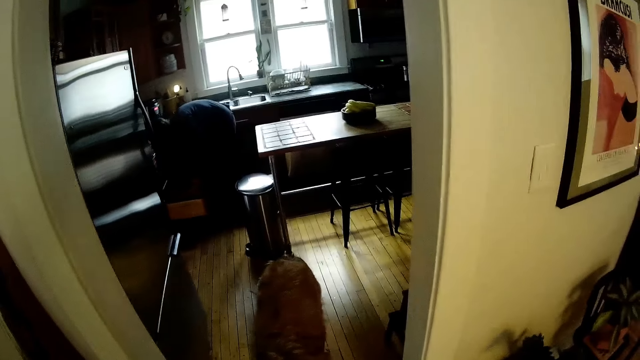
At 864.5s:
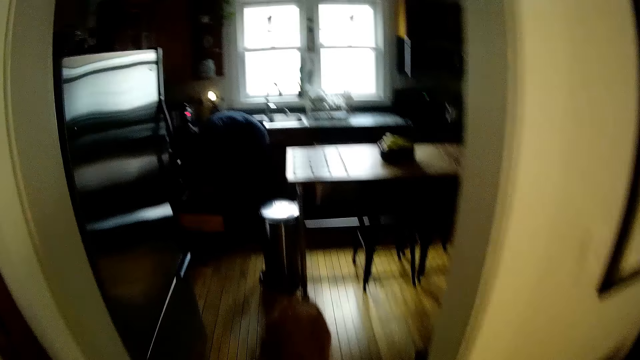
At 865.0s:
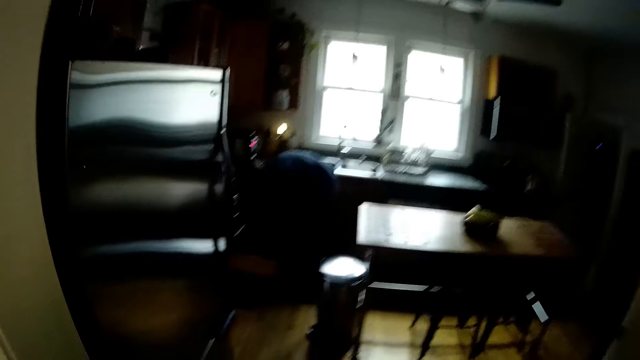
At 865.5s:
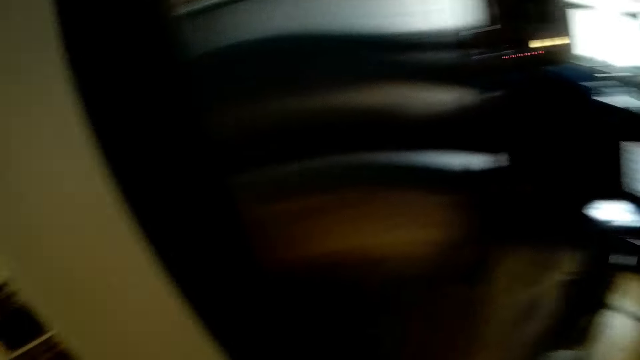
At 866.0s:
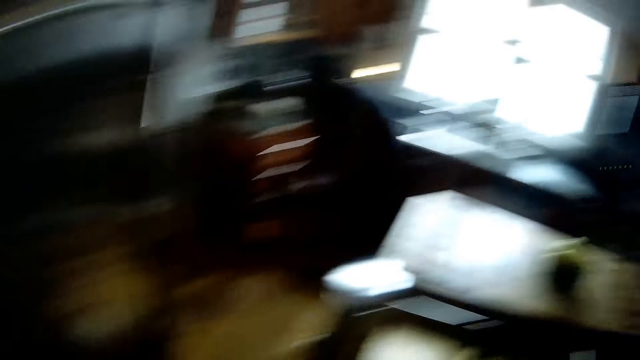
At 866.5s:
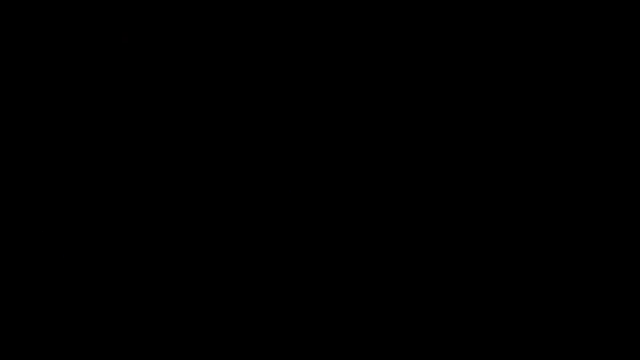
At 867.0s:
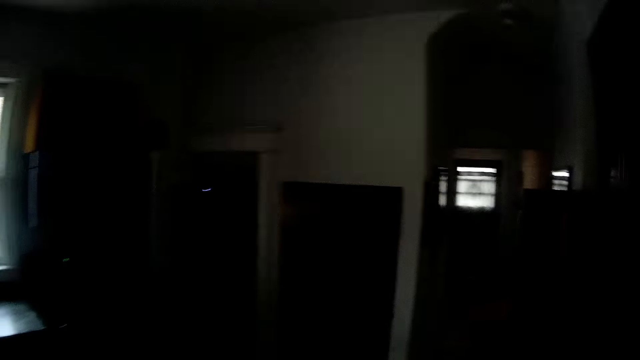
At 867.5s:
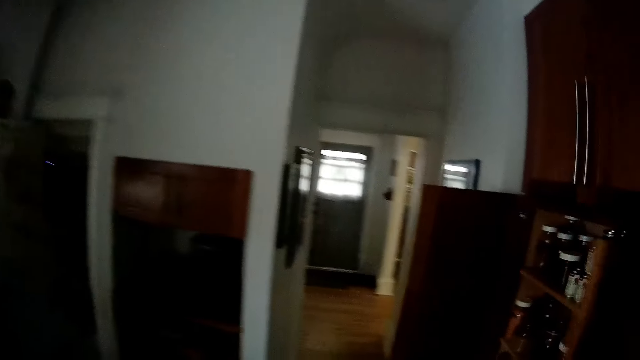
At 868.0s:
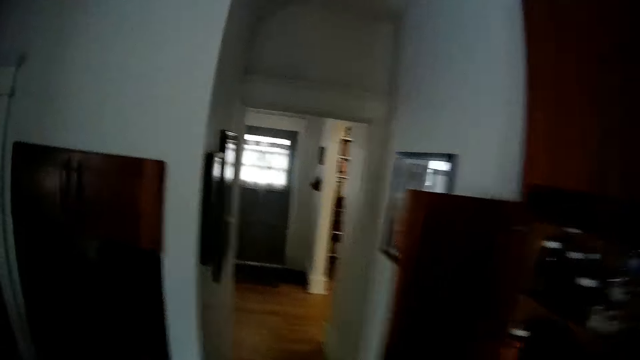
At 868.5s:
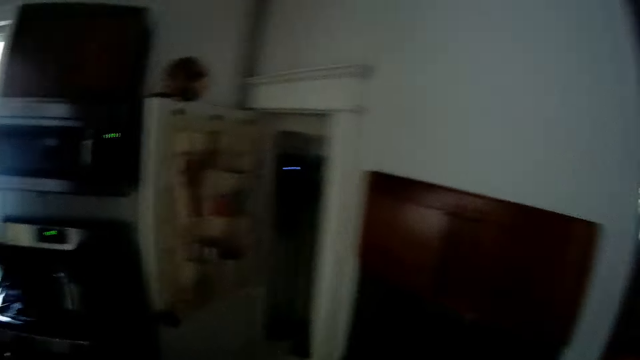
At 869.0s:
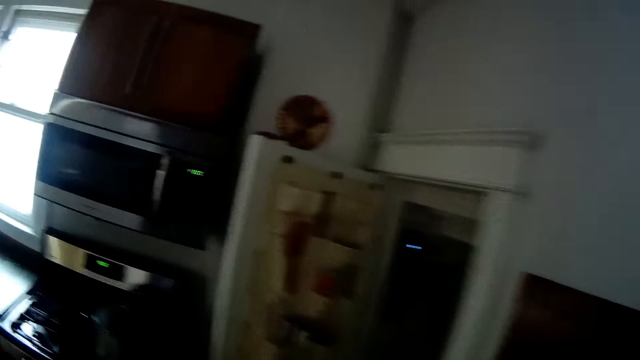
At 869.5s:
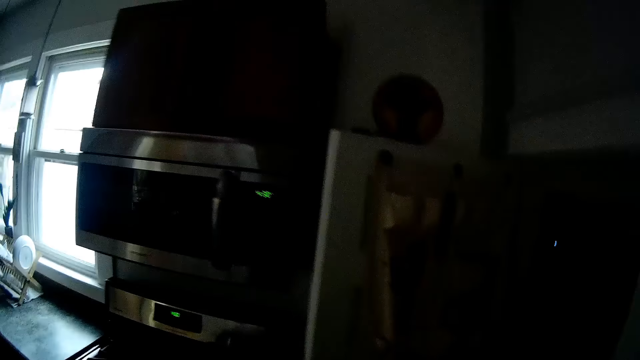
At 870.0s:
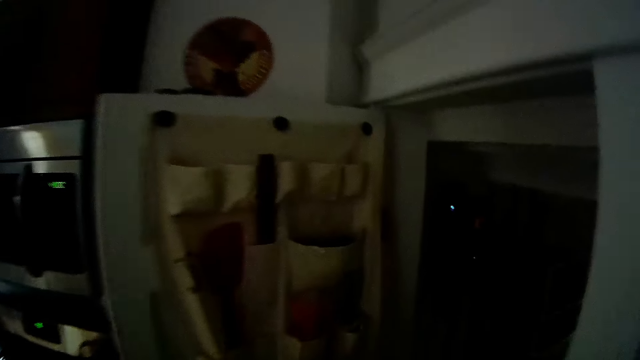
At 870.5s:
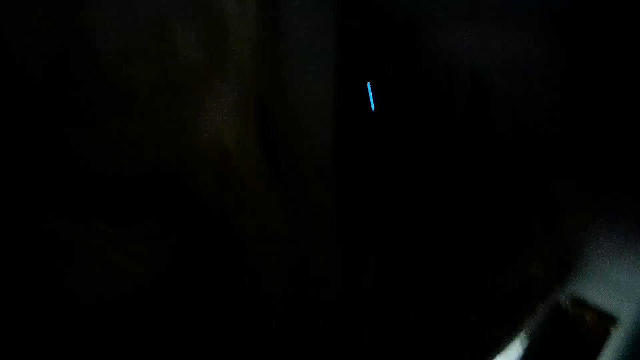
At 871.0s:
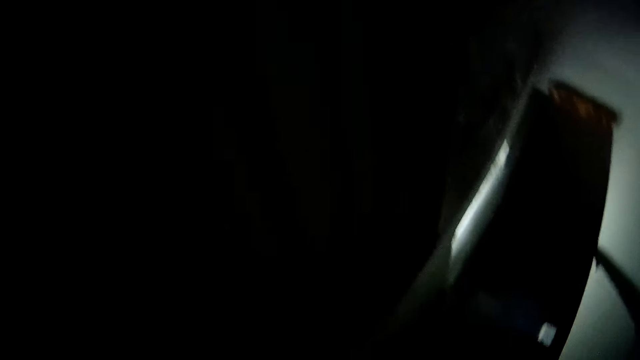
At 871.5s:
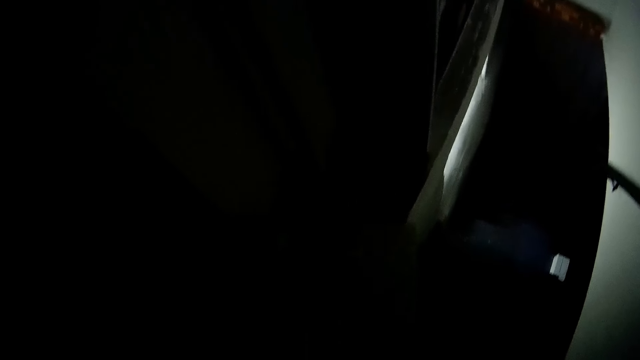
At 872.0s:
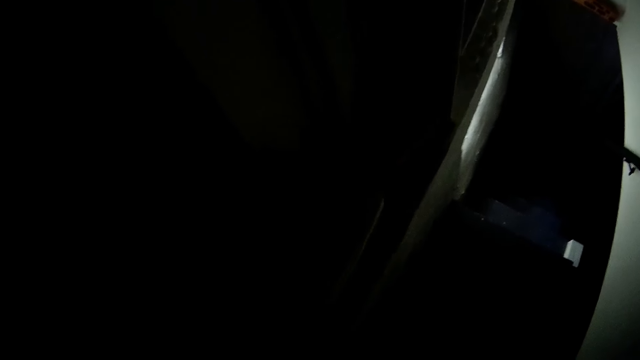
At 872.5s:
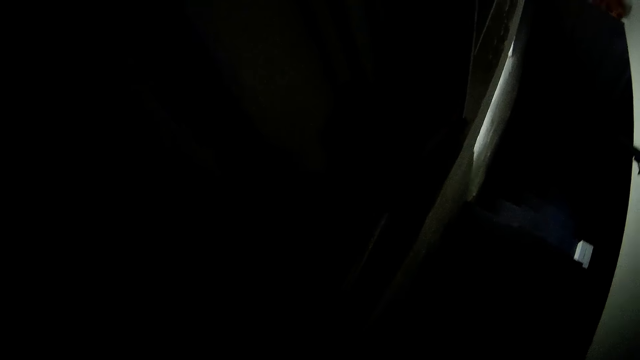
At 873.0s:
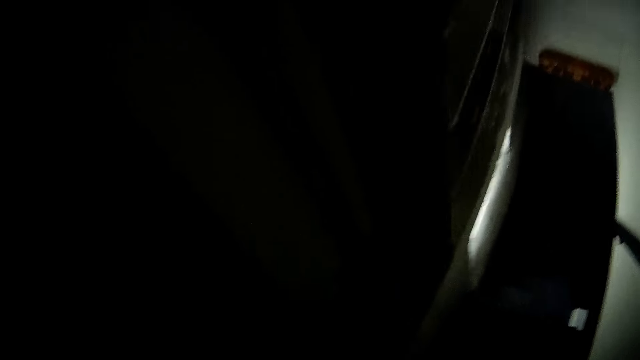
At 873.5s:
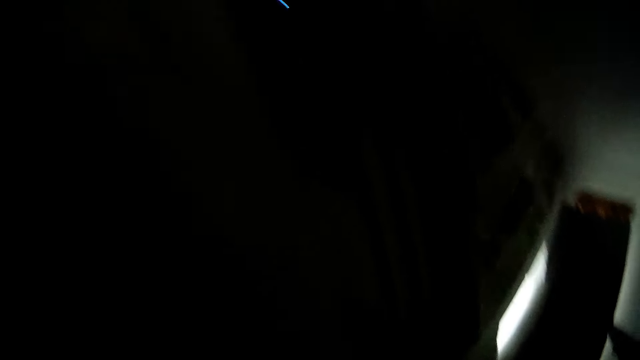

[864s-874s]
The camera wearer speaks to the dog. They walk around in the room. They place an angle jug in the cupboard.

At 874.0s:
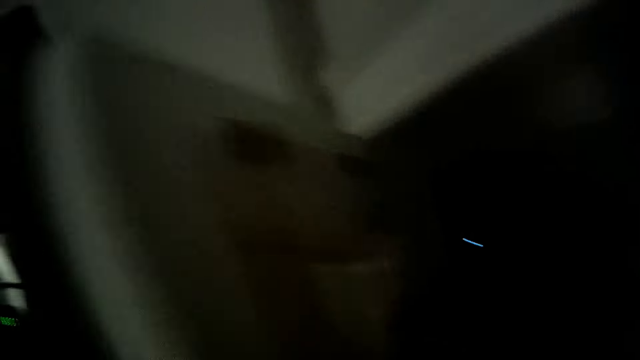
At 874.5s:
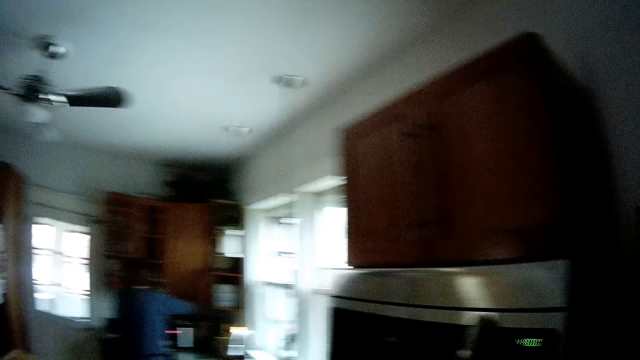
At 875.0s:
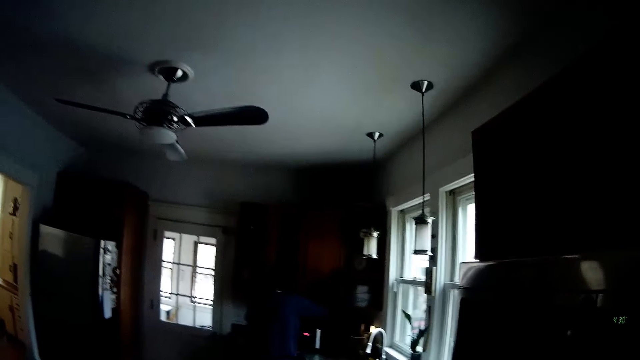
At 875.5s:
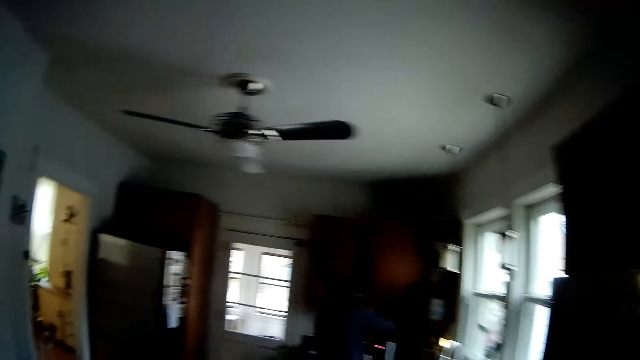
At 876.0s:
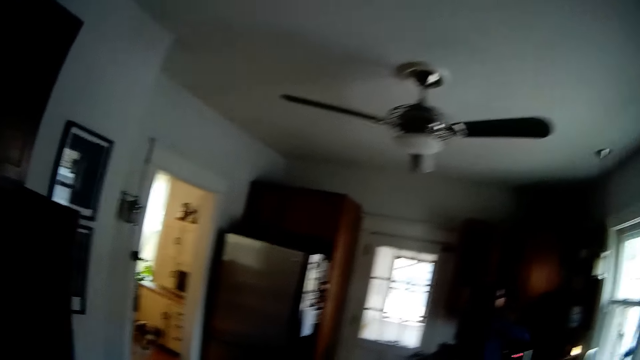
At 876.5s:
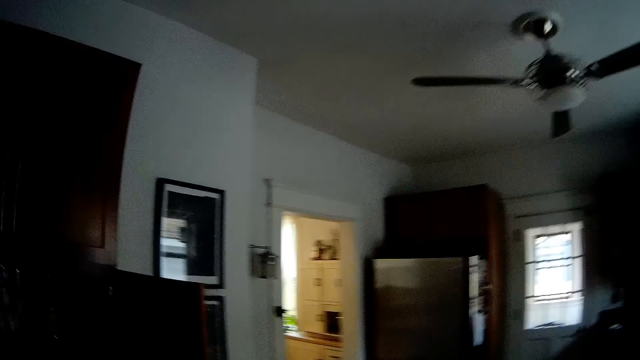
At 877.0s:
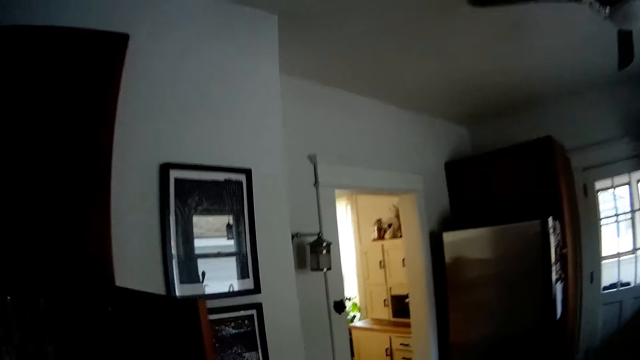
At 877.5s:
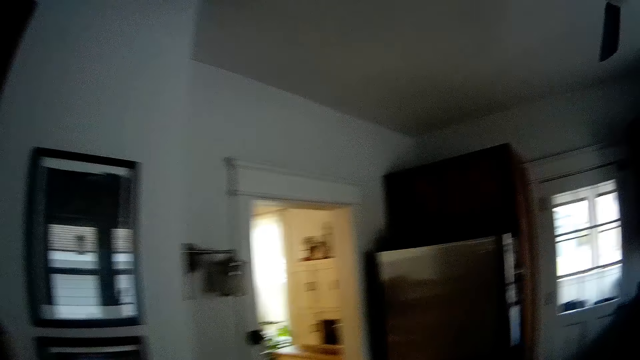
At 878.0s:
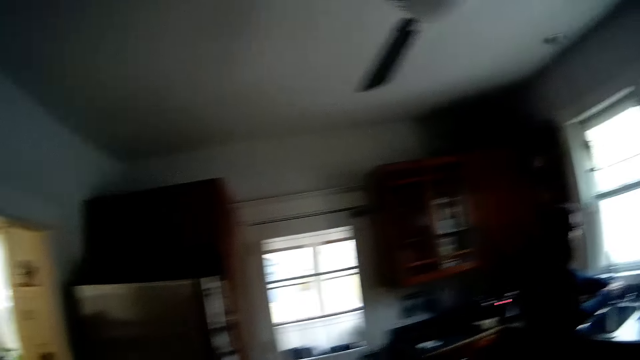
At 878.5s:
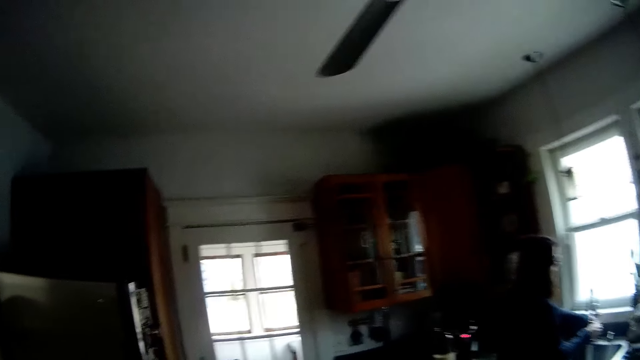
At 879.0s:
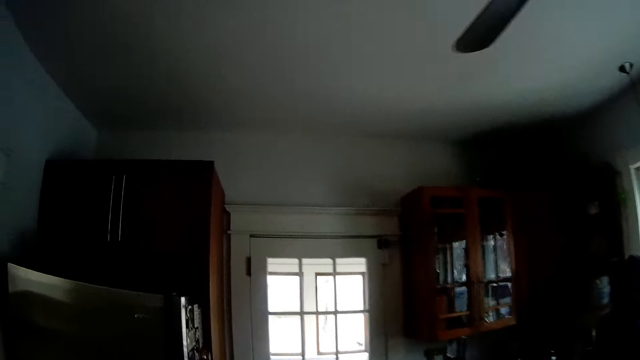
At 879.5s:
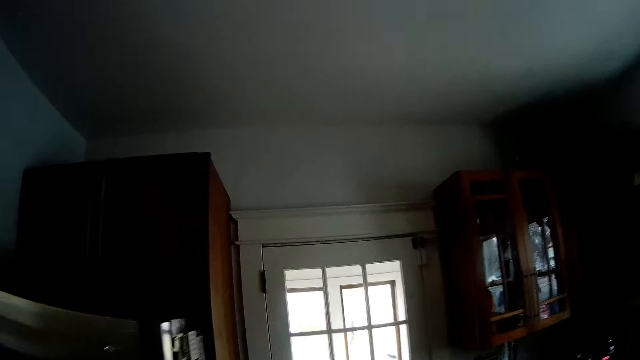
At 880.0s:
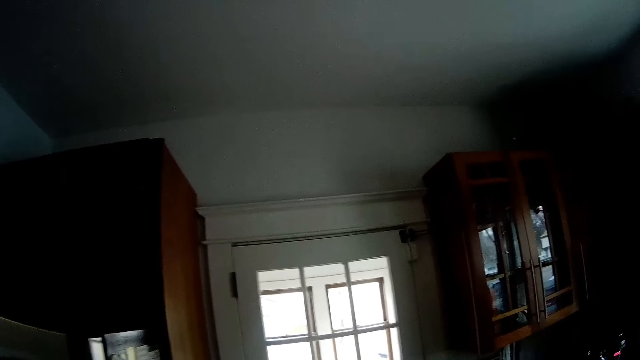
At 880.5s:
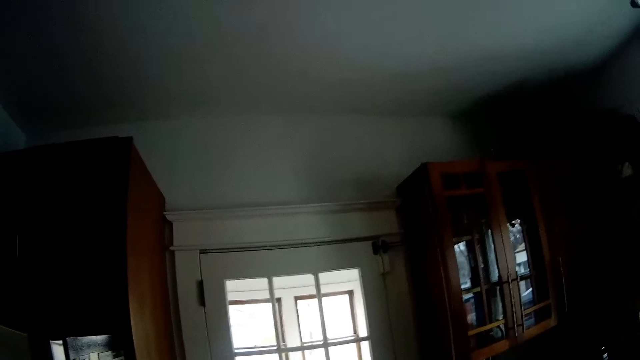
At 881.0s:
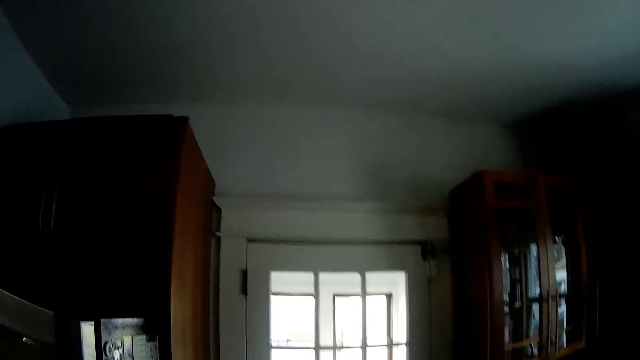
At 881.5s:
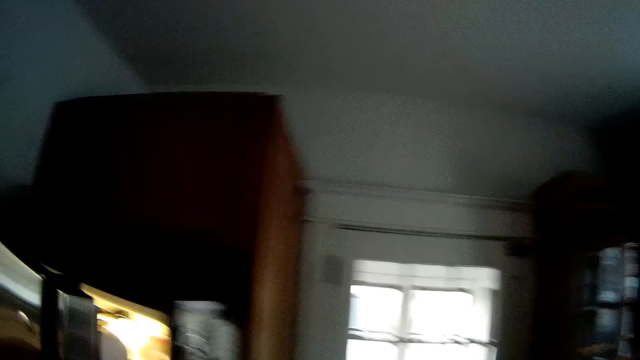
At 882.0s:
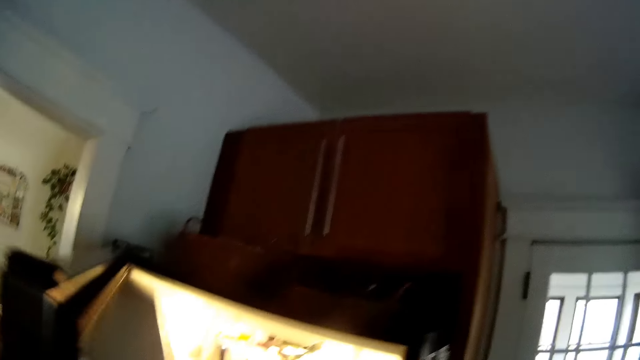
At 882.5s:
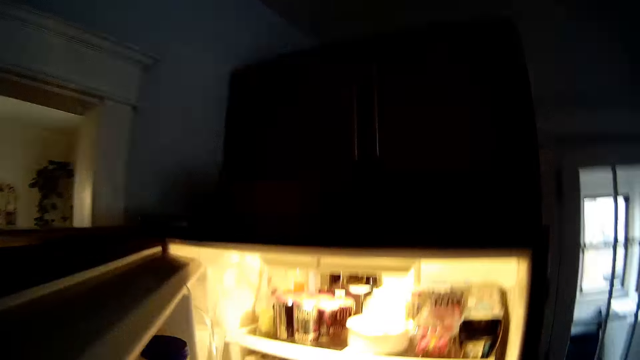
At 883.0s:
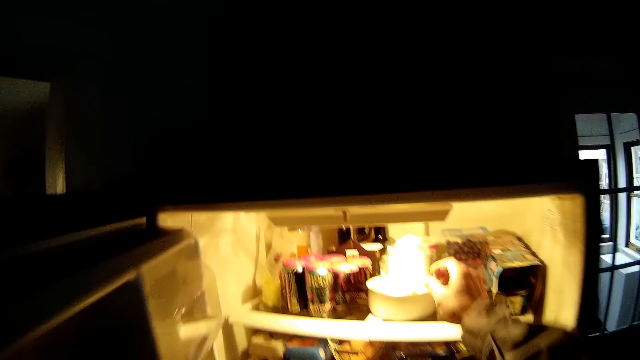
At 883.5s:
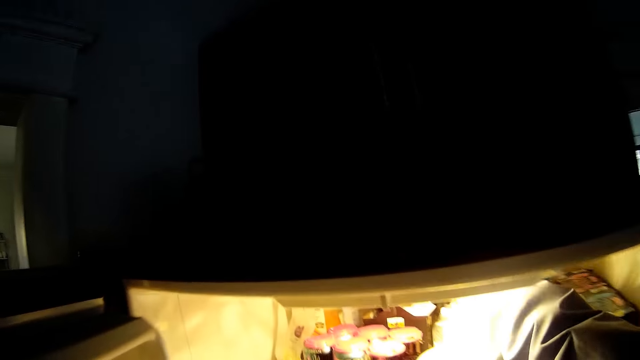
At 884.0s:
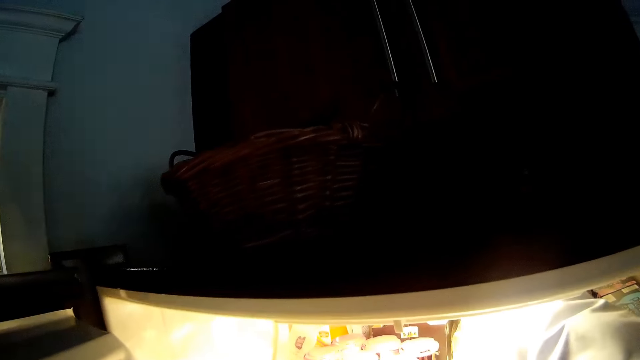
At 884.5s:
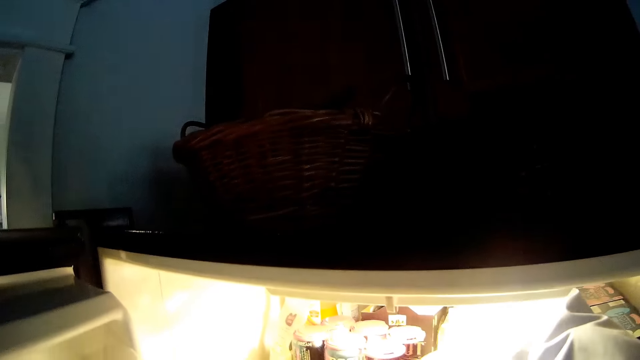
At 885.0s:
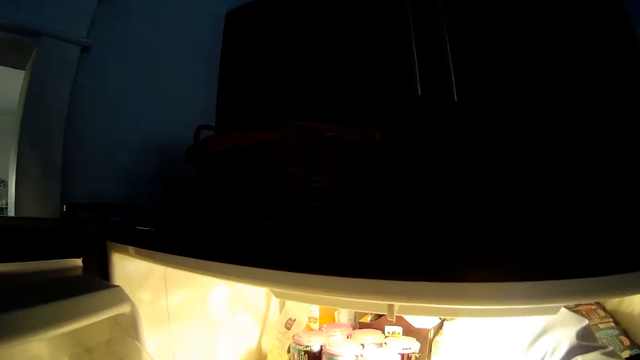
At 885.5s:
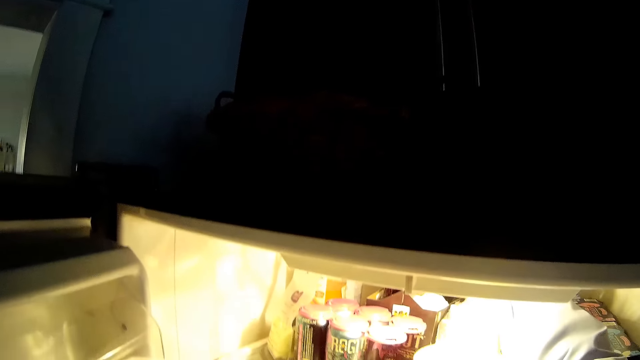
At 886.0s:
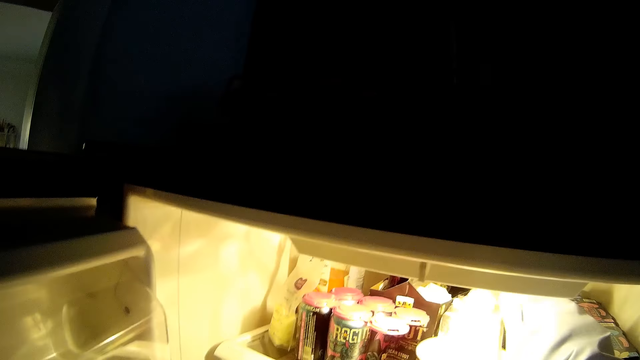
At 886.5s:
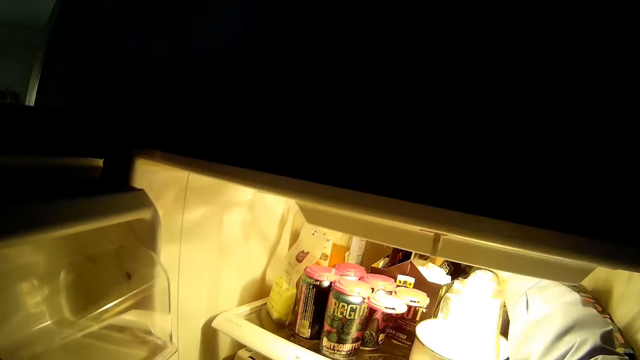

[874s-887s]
The camera wearer closes a cupboard. He walks around in the room. The woman interacts with the camera wearer. The camera wearer opens a fridge with his left hand. He takes a cheese from the fridge with his right hand.
